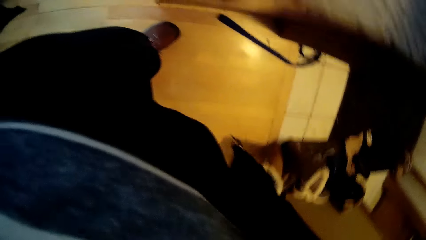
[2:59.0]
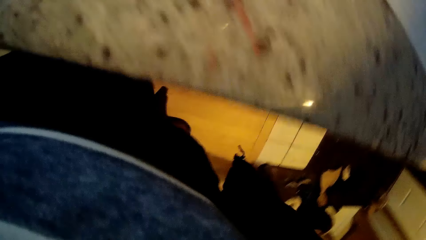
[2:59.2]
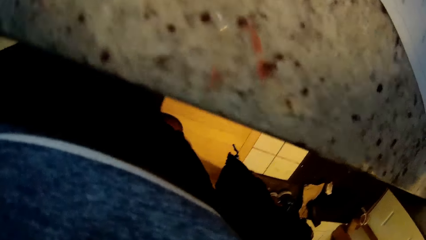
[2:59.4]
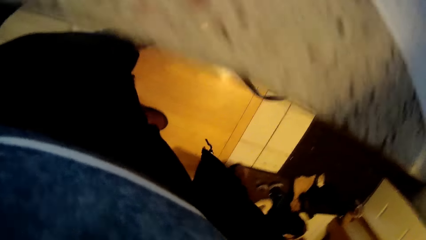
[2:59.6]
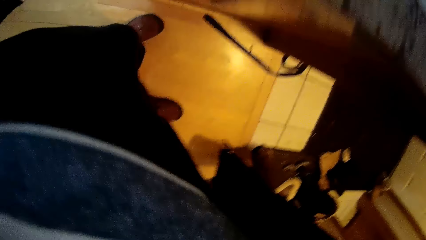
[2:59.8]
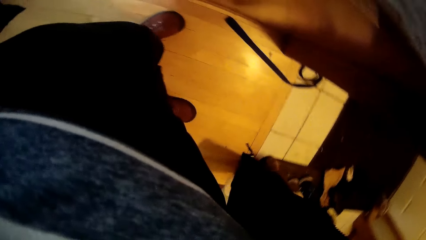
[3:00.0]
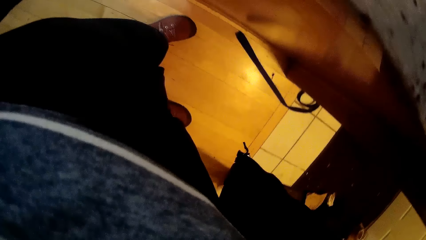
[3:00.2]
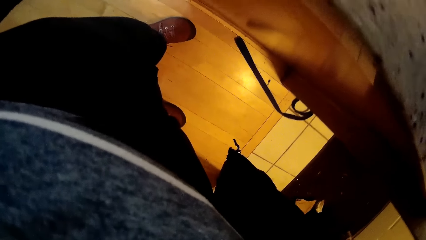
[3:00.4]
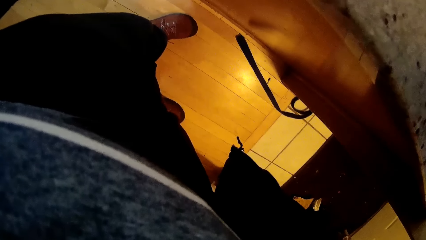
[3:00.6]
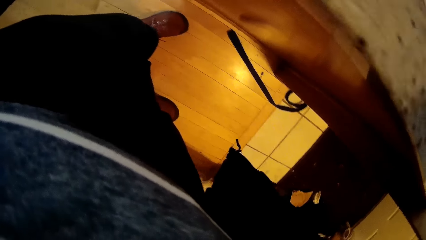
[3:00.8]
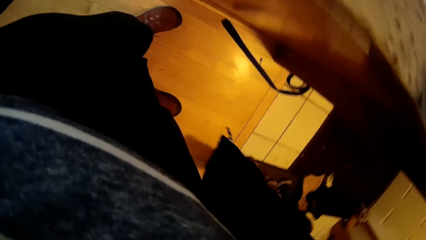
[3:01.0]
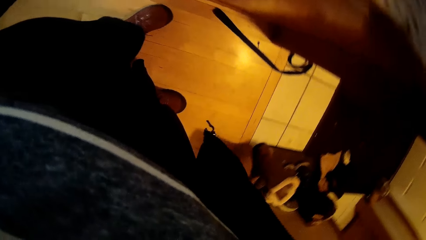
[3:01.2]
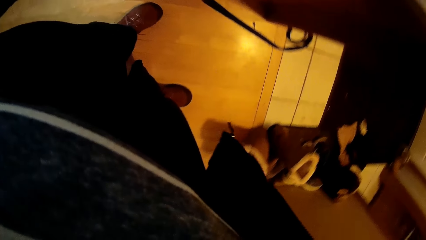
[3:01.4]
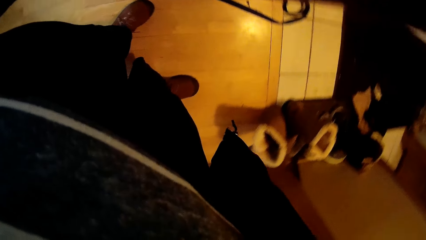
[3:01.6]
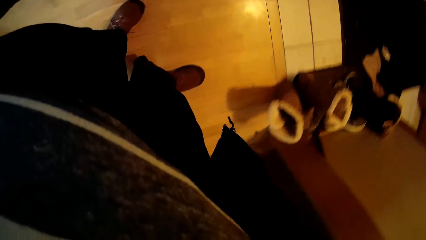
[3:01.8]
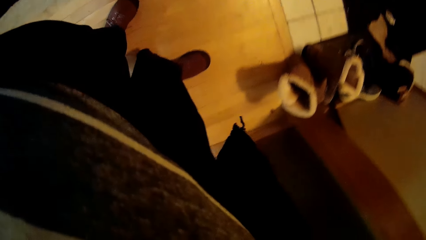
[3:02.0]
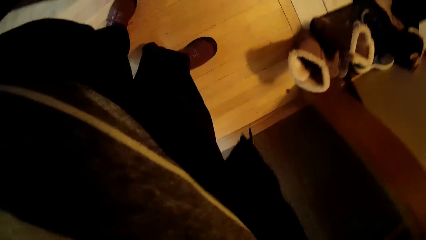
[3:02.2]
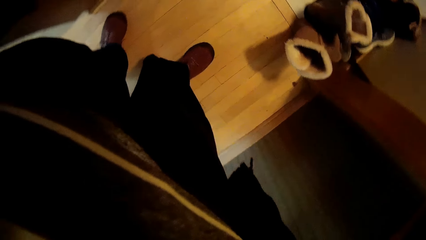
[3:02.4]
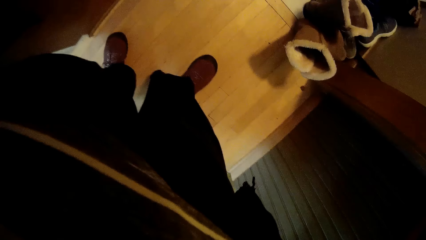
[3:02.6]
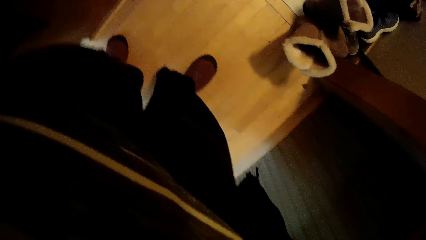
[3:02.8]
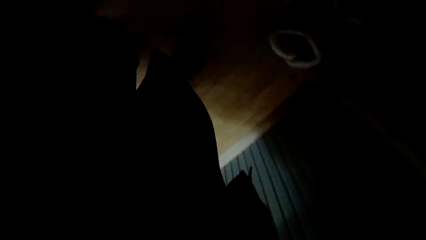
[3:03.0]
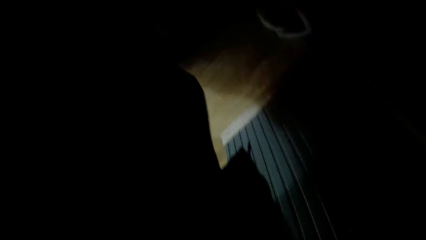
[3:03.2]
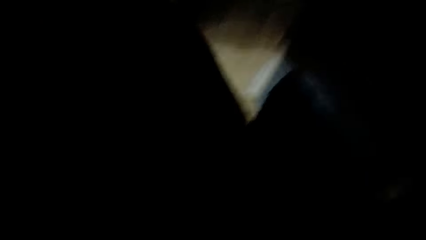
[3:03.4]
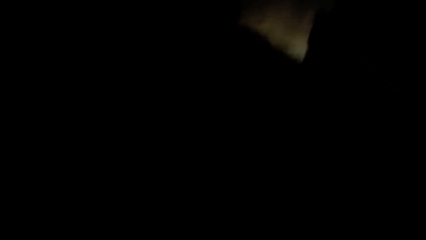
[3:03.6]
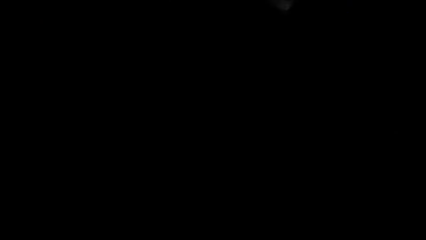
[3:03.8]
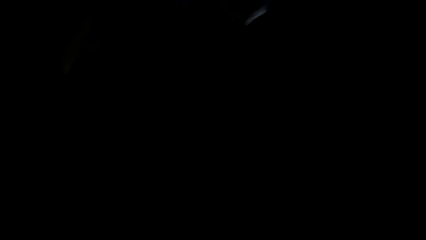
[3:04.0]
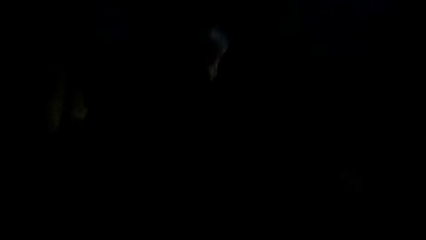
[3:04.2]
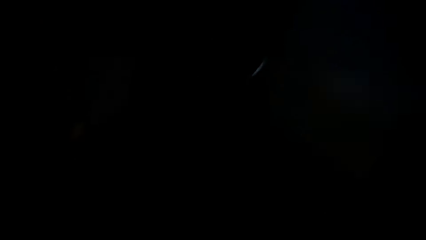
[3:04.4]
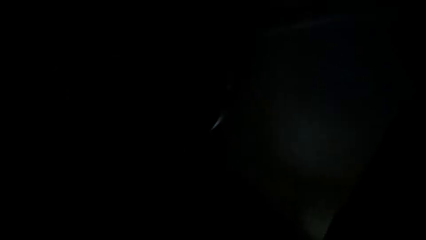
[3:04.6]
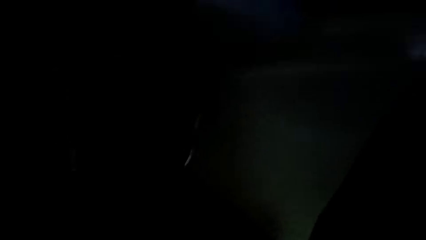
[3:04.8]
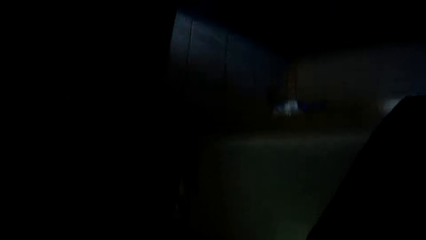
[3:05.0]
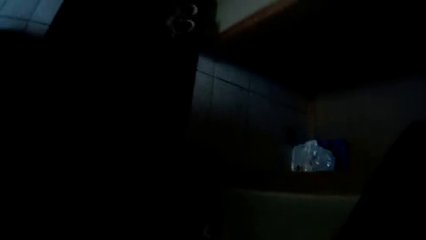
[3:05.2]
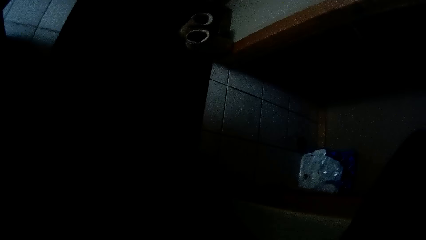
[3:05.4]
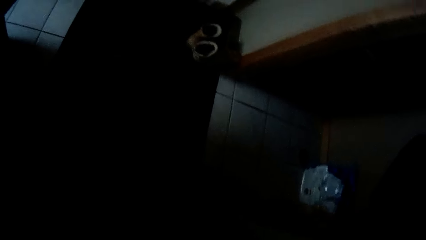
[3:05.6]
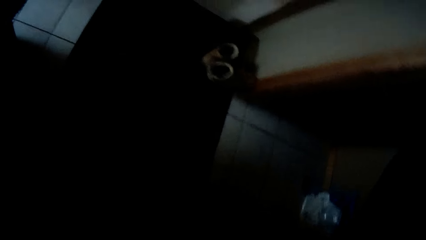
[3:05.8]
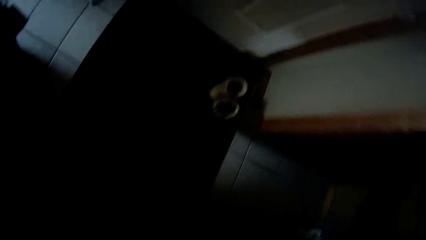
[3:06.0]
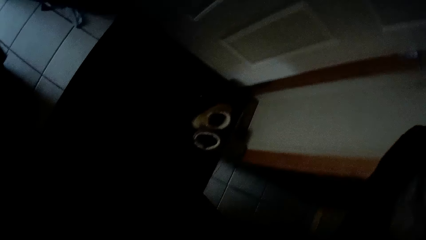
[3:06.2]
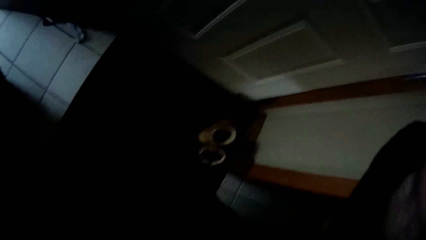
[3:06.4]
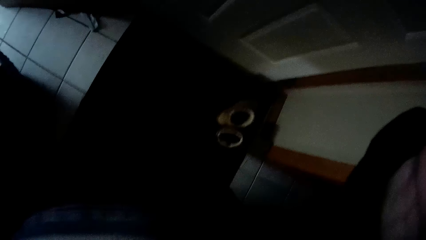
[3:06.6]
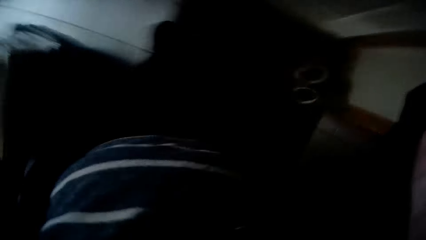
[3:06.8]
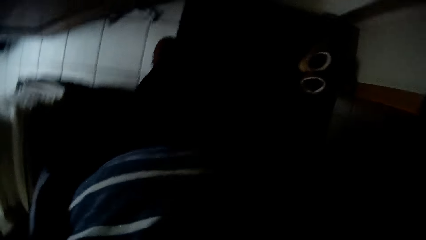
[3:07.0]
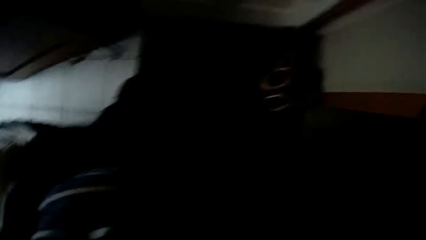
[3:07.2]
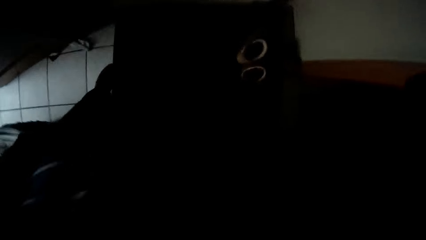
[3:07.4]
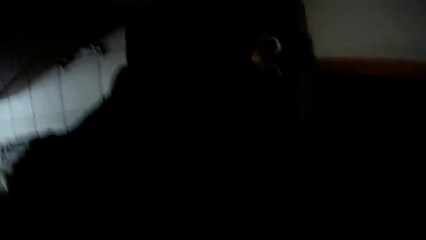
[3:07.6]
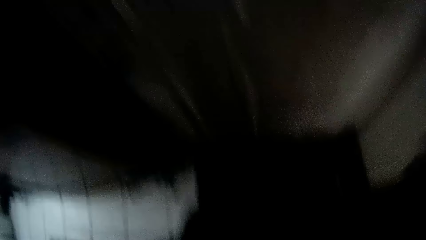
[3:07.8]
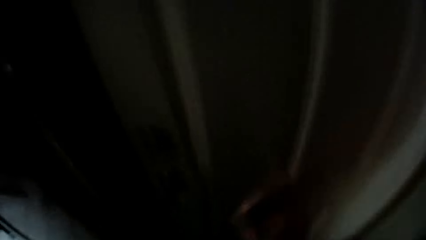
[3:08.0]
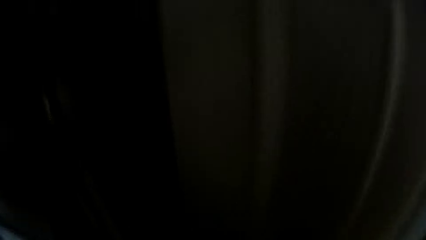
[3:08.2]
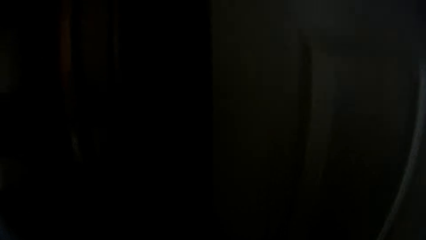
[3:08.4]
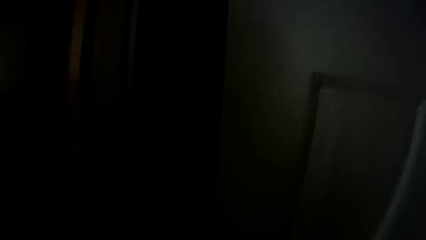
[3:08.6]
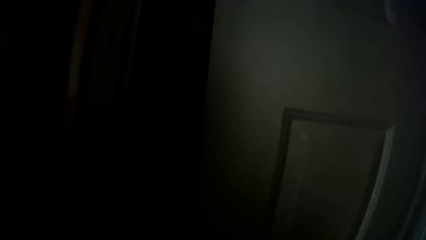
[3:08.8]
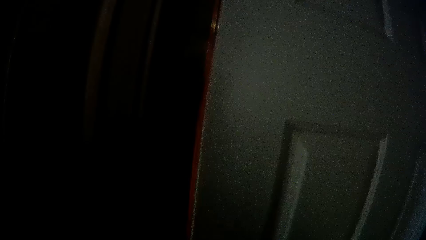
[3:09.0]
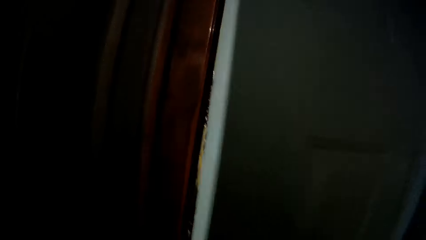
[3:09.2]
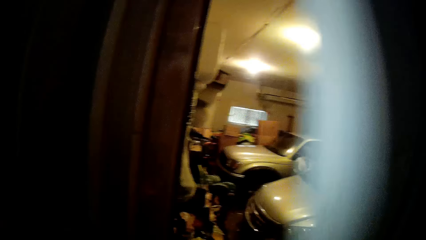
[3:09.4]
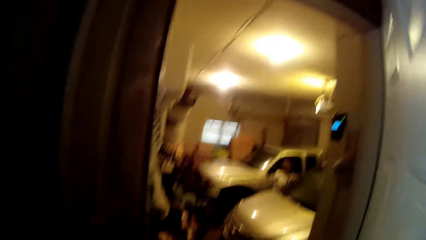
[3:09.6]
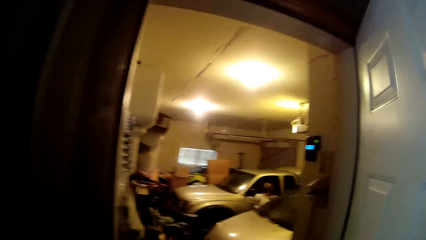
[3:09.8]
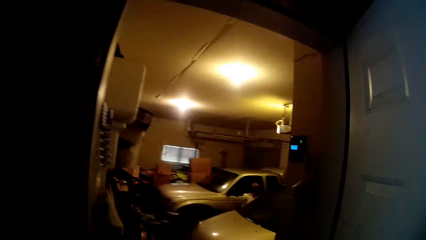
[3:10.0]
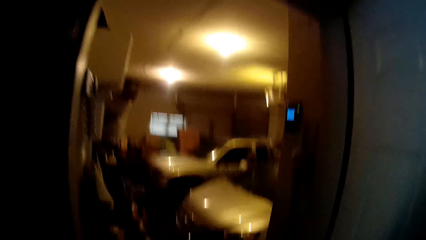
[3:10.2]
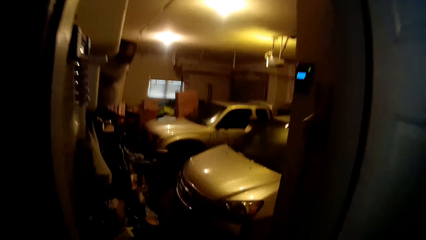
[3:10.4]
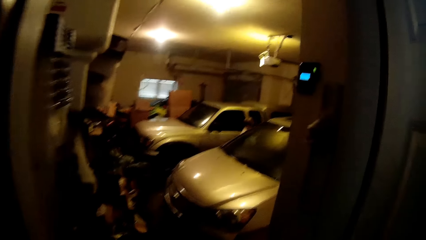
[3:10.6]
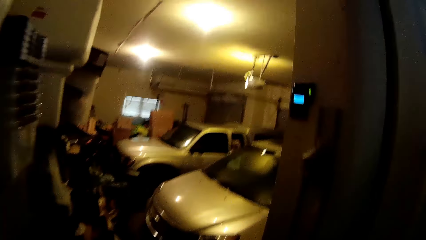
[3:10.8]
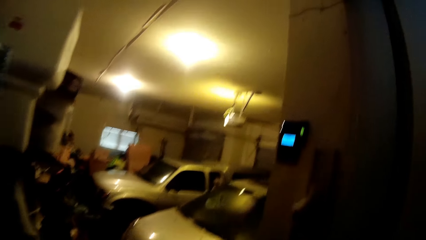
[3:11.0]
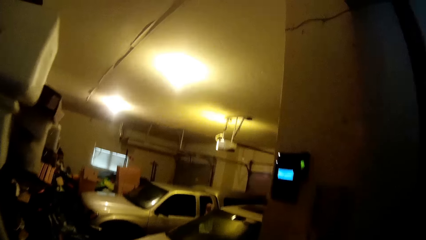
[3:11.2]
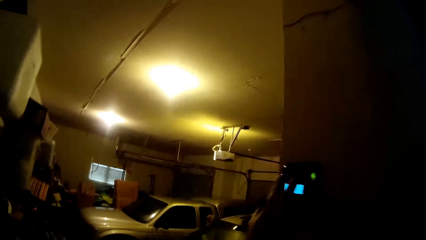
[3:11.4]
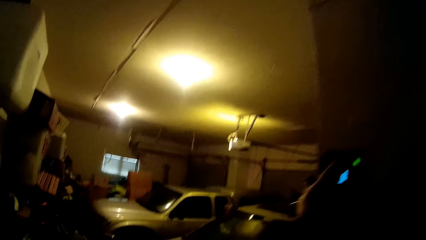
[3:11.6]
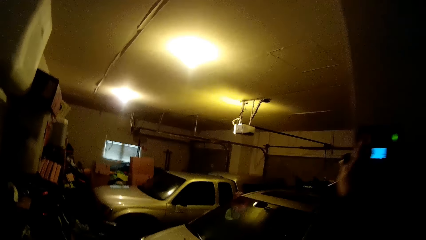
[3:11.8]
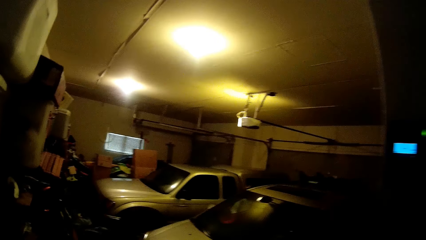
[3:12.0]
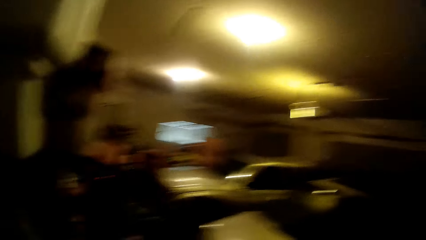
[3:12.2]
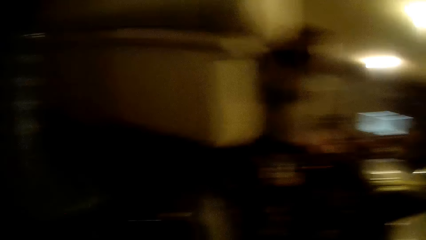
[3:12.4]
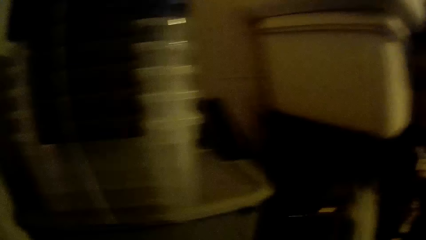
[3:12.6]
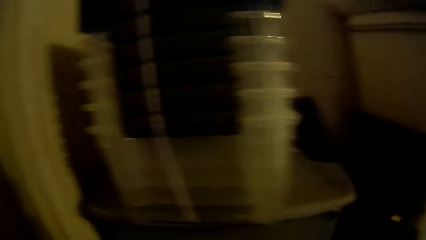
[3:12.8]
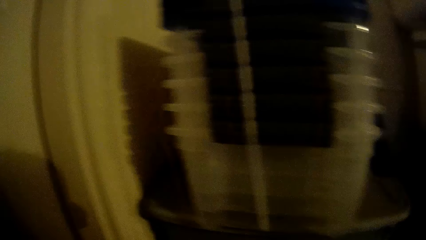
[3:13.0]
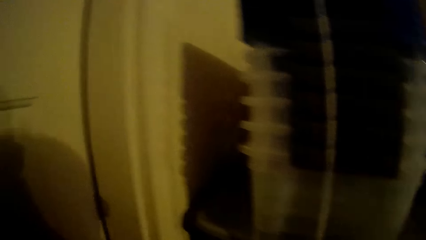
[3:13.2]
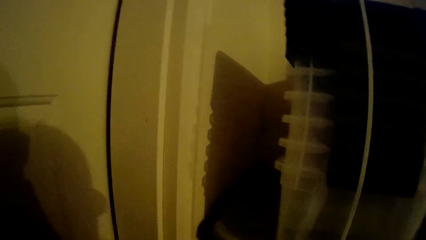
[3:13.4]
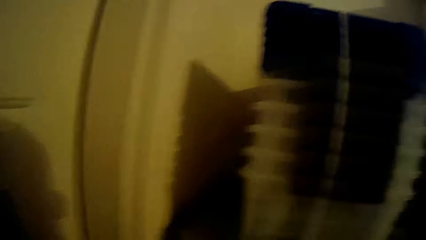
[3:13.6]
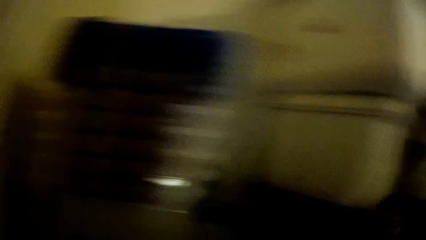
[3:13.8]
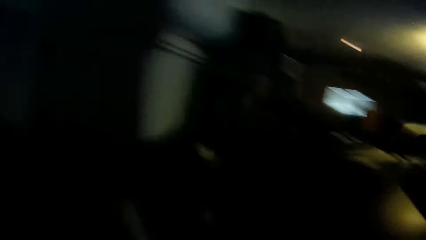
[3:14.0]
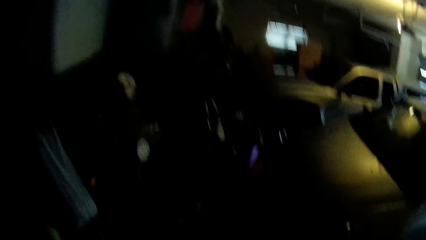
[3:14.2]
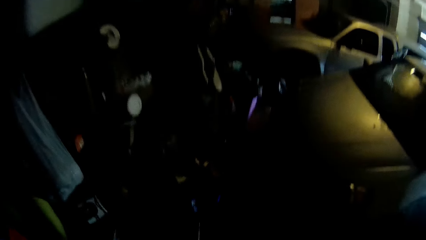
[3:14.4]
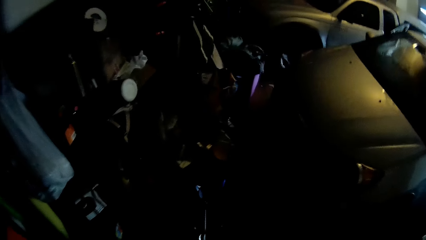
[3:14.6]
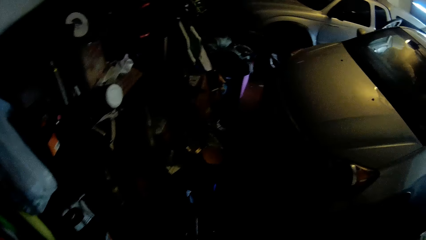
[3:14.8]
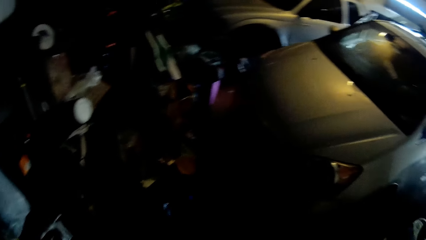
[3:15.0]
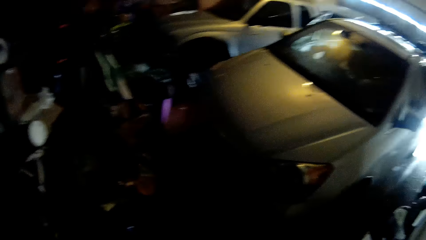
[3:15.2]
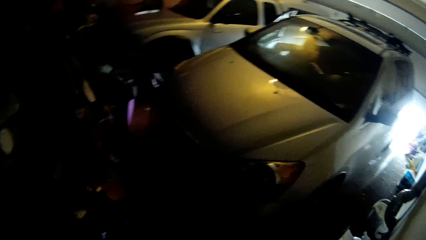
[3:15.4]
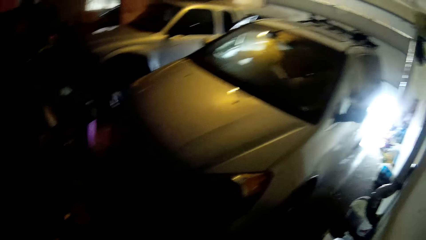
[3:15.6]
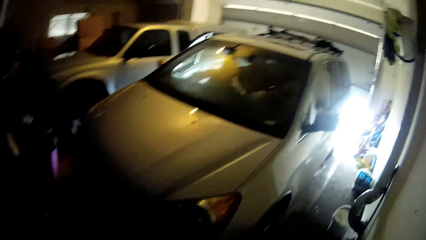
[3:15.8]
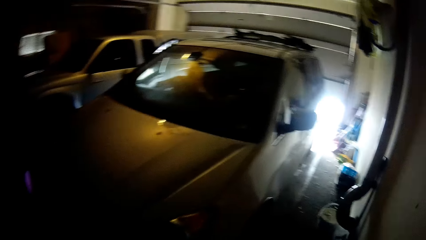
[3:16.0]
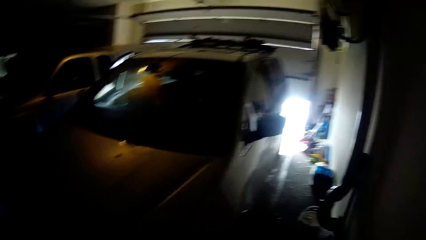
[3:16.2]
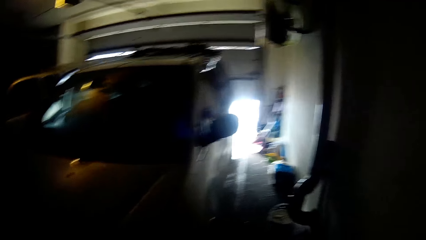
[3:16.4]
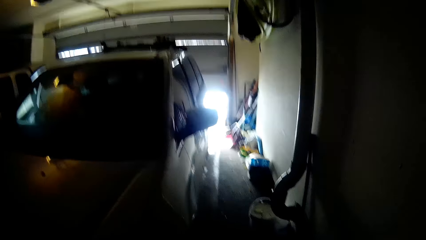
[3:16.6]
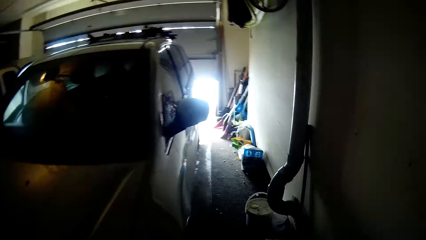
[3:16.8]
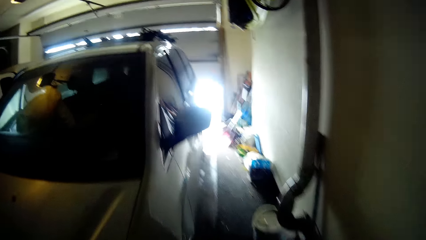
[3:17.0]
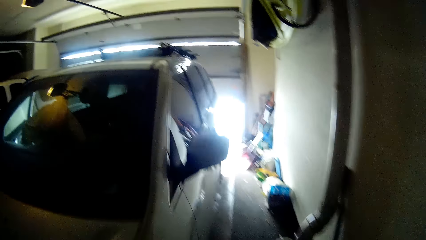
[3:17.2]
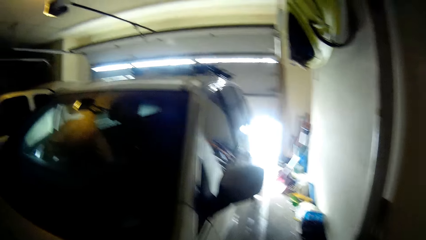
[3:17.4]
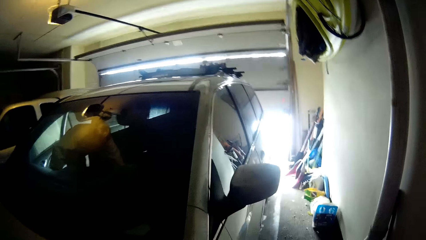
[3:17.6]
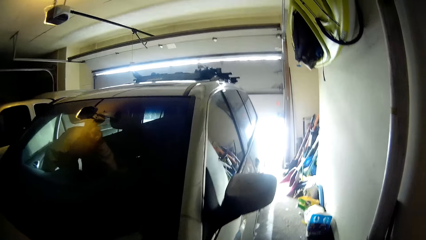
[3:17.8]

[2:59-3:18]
The camera wearer looks down. They turn off the lights. They walk. They open a door. They walk. They press the switch on the wall. They look around. They walk.
